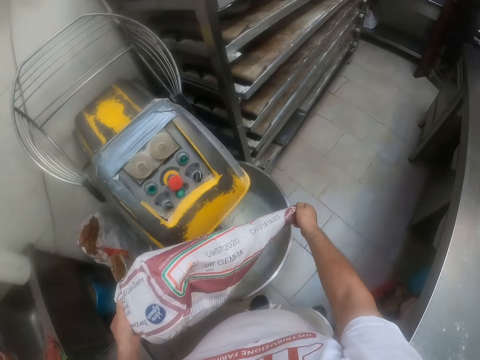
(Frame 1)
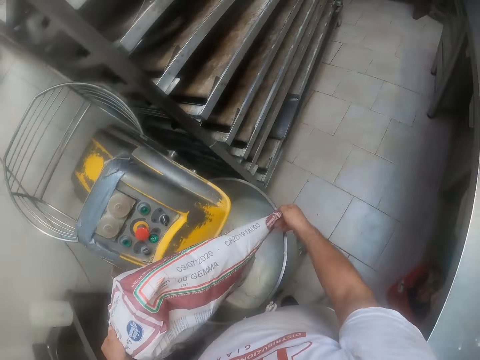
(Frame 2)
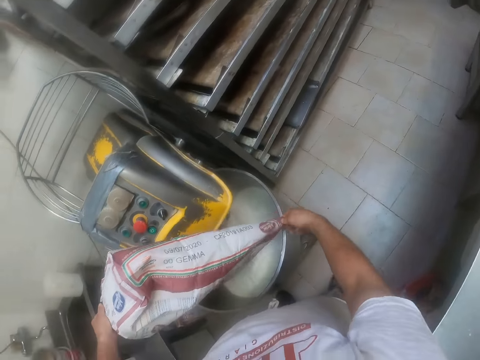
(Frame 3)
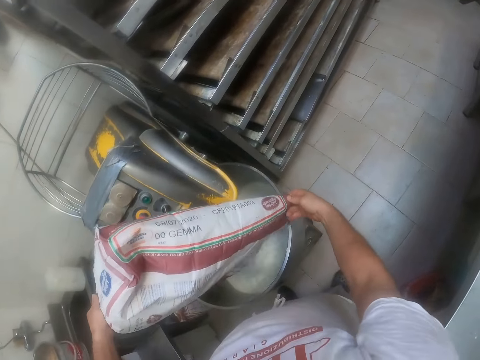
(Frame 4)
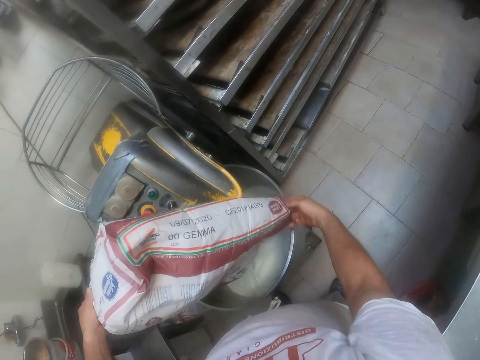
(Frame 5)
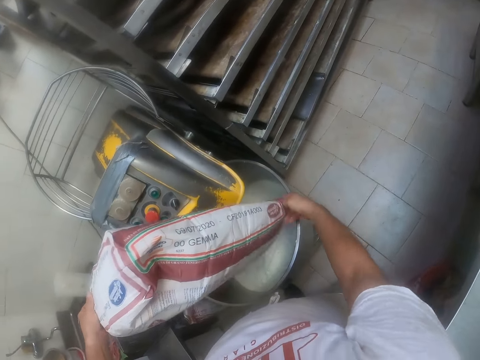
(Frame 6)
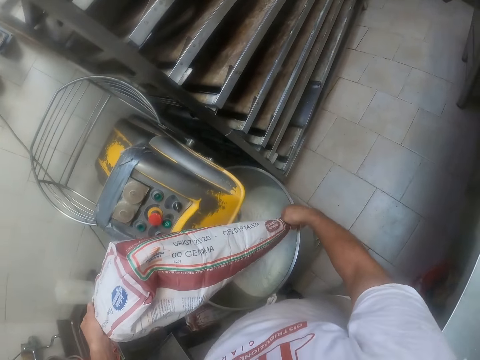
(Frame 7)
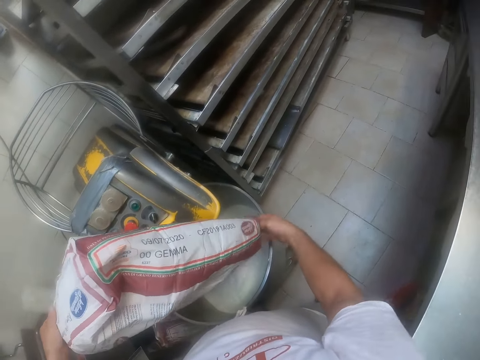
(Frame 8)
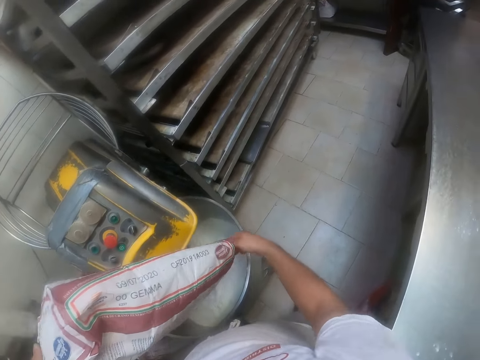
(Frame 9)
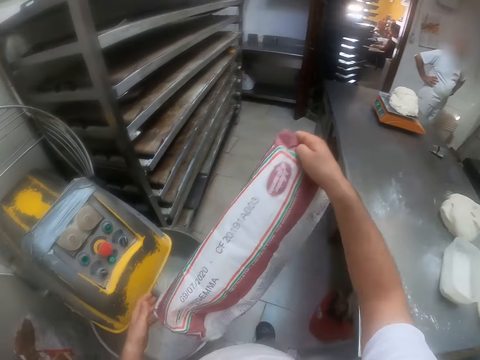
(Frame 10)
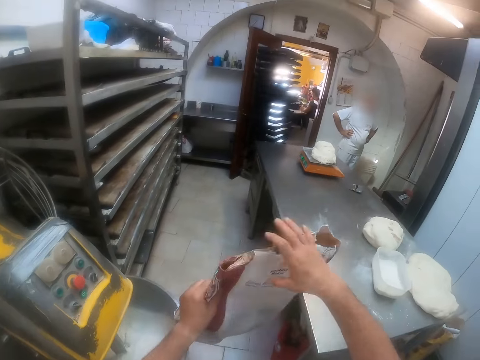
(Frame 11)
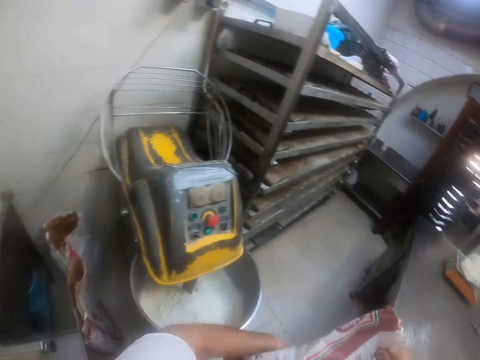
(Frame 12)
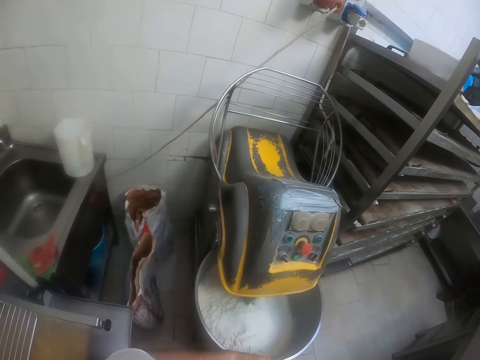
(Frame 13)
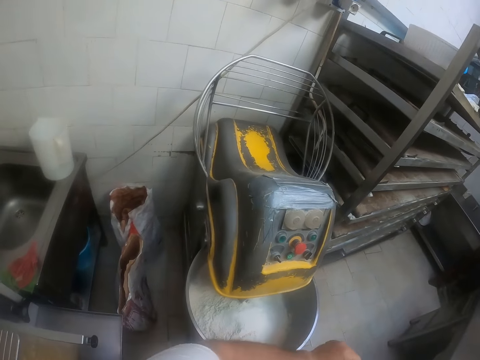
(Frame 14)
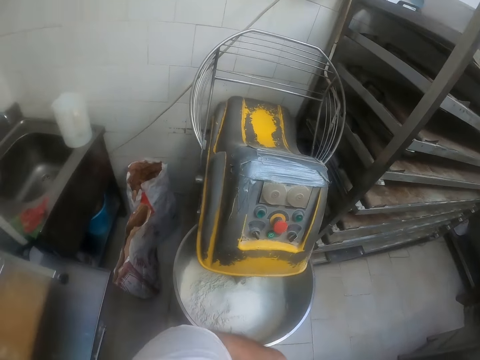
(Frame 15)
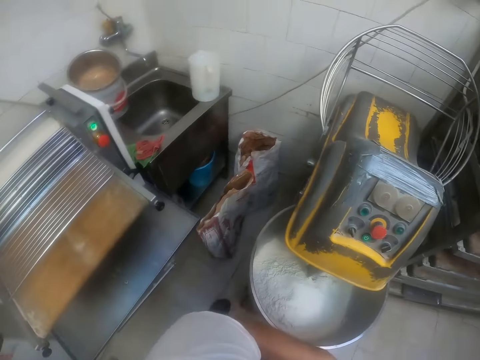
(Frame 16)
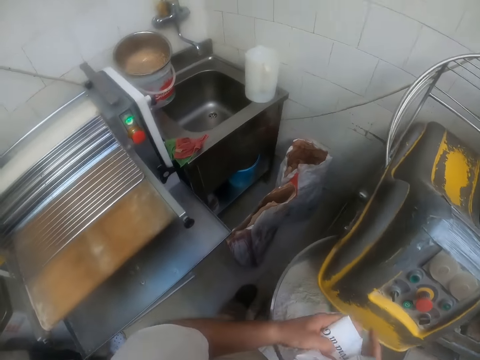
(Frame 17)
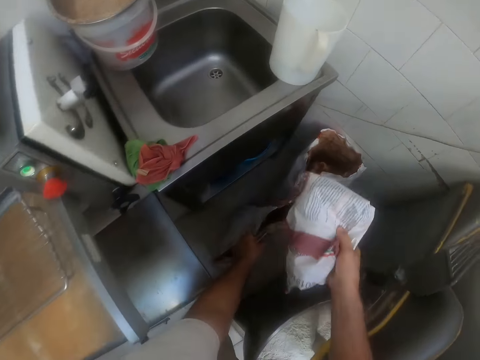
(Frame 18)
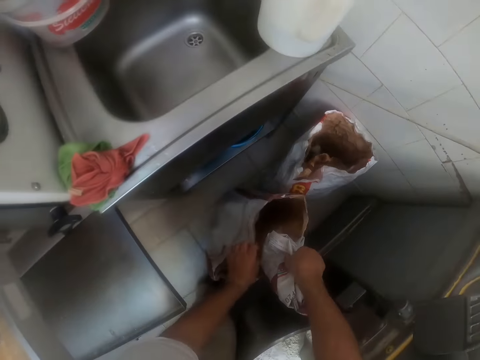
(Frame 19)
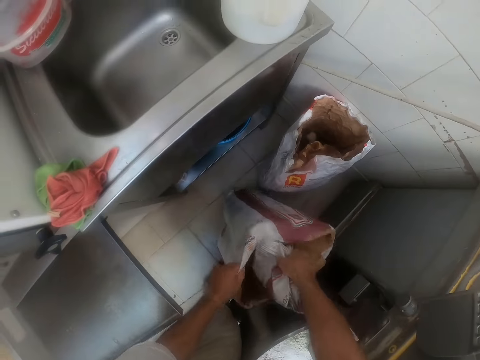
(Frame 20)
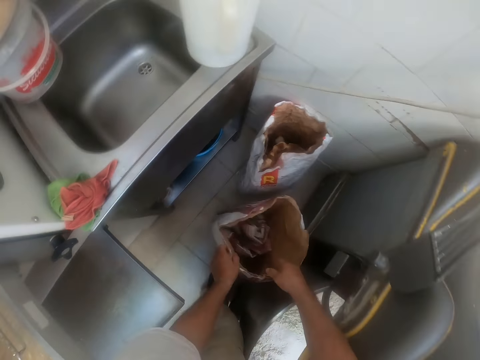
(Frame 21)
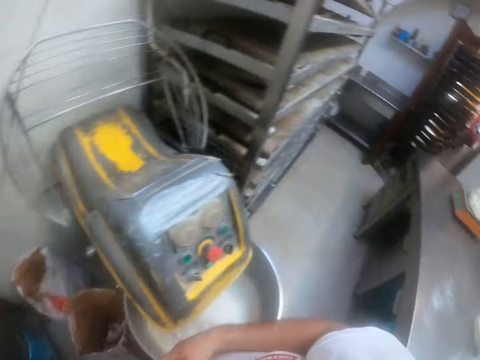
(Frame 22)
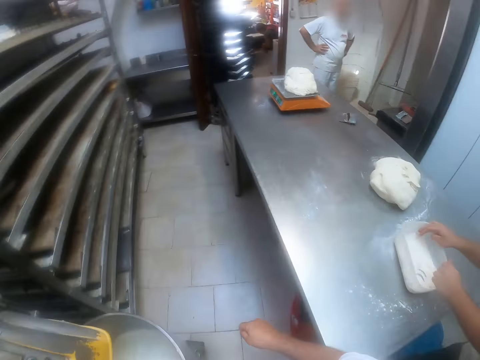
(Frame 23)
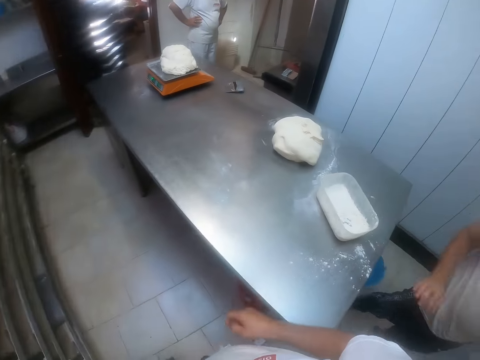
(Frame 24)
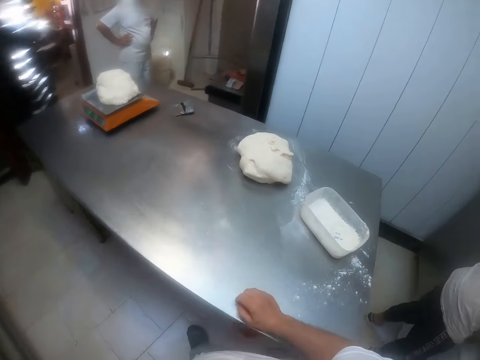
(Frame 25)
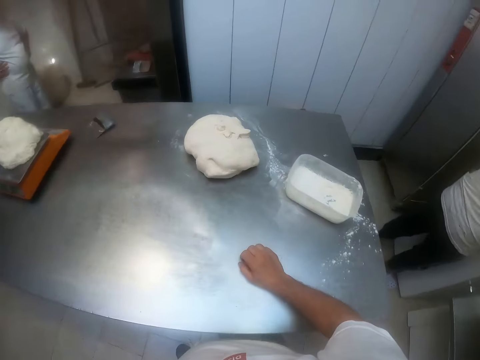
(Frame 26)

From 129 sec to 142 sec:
The camera wearer pours some flour in the sack into the dough mixer with both hands. He folds the paper sack with both hands. He puts the paper sack inside the paper sack on the floor with his right hand.

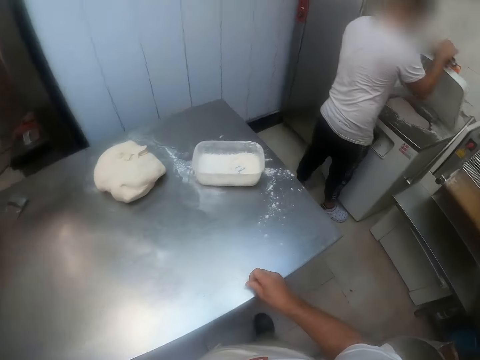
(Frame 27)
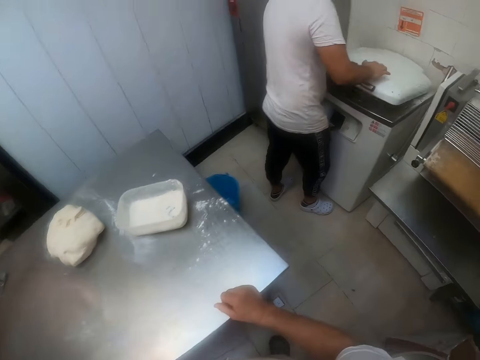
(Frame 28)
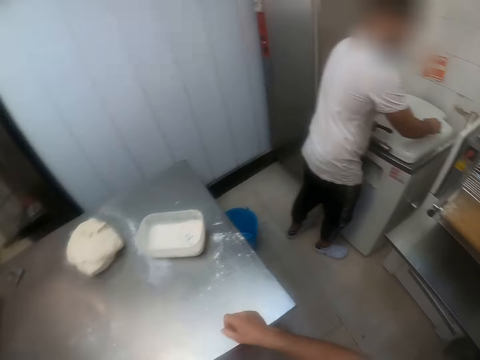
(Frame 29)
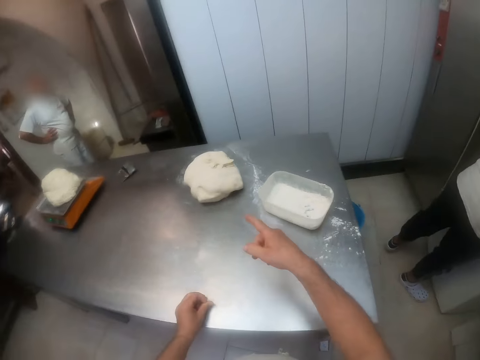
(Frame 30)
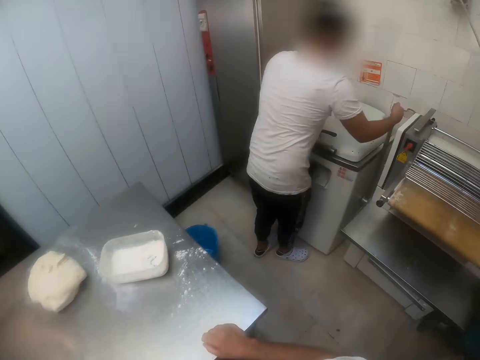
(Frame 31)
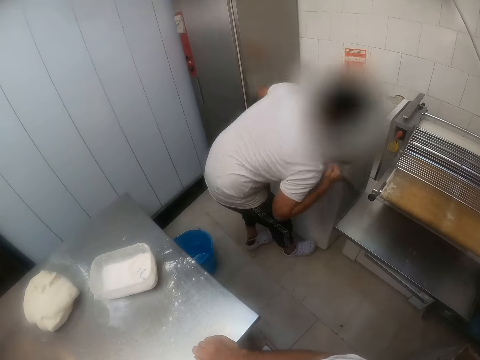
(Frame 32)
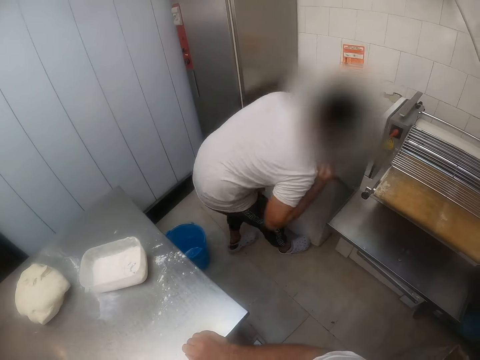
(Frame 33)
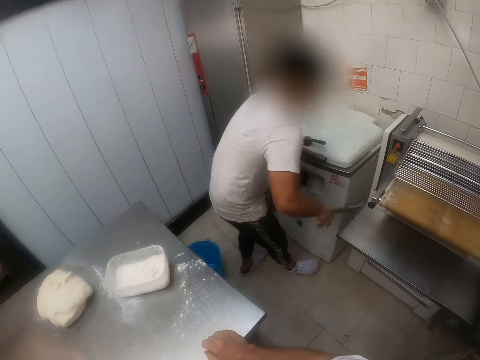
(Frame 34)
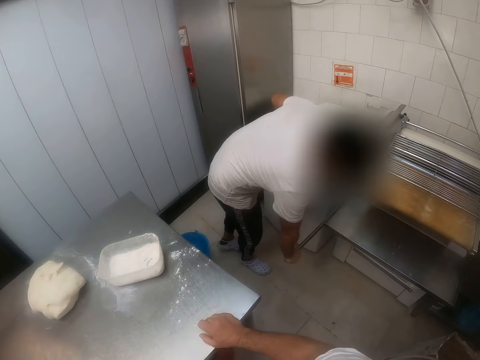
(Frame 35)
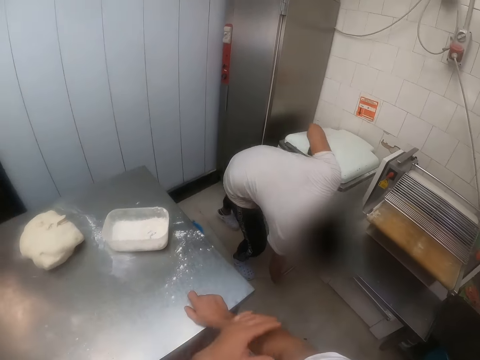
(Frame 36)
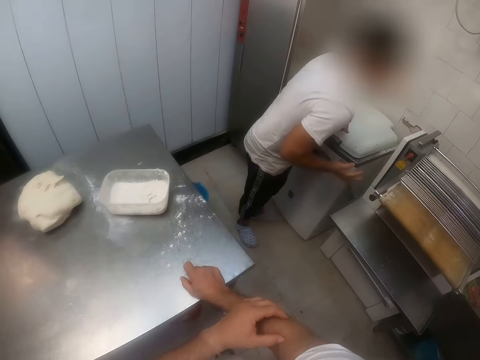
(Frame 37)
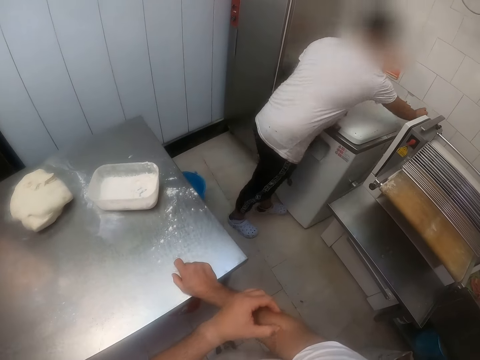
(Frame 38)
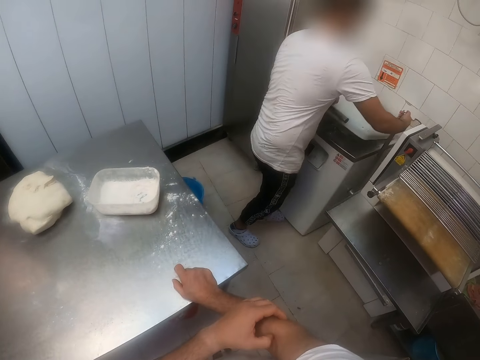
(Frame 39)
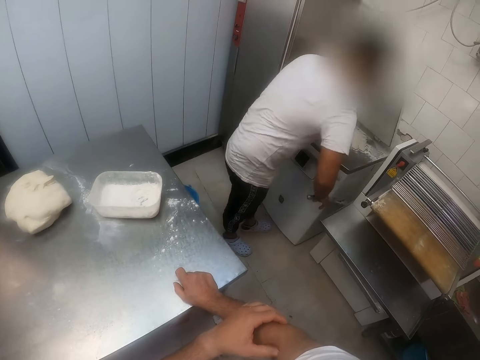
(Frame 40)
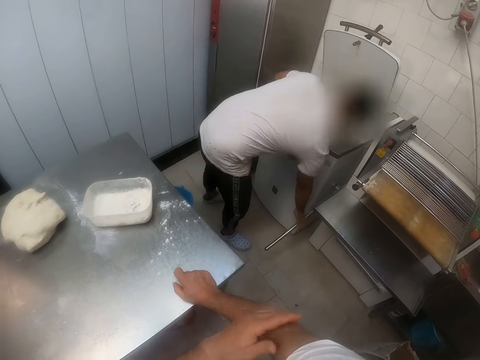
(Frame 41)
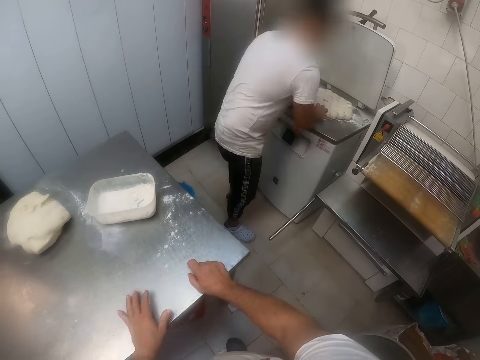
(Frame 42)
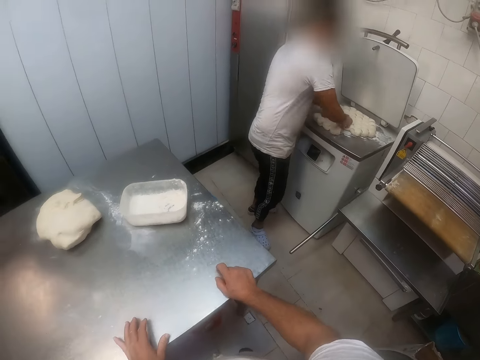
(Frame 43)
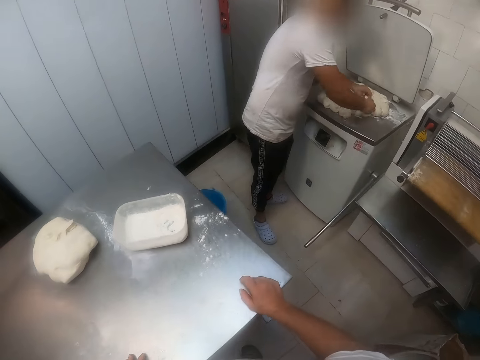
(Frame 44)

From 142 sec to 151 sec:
The man closes the dough cutter with both hands. The man pulls a lever with his right hand. The man opens the dough cutter with his left hand. The man takes some dough from the dough cutter with both hands.

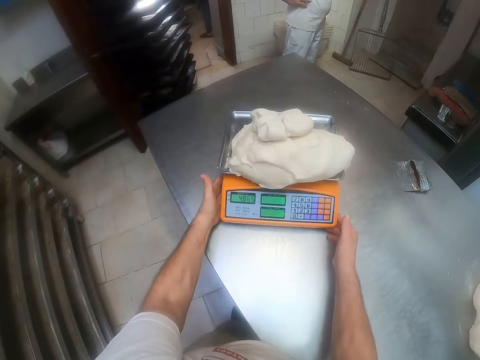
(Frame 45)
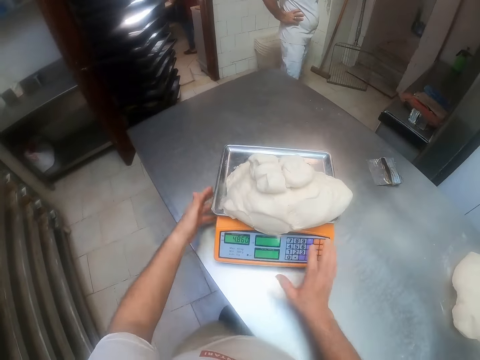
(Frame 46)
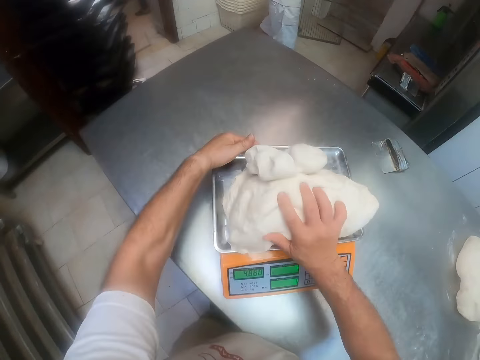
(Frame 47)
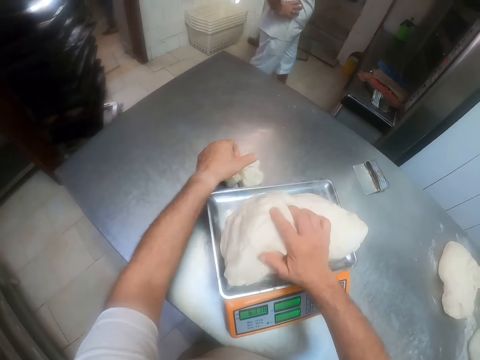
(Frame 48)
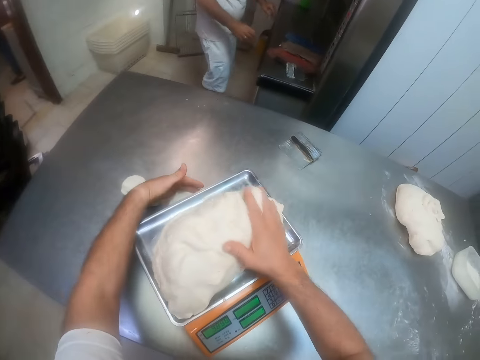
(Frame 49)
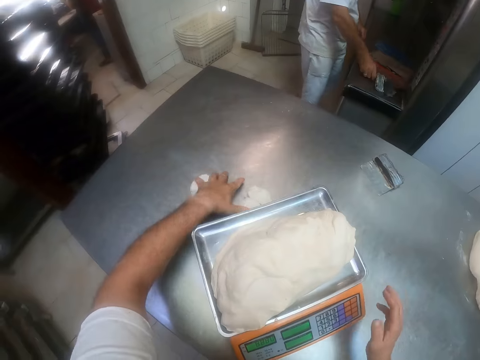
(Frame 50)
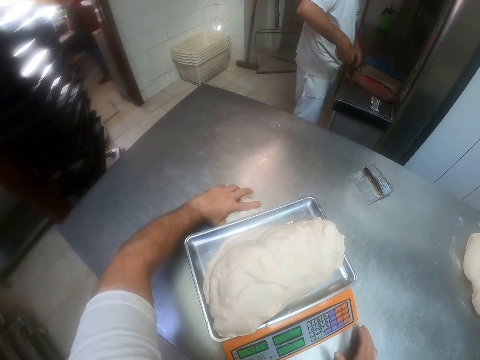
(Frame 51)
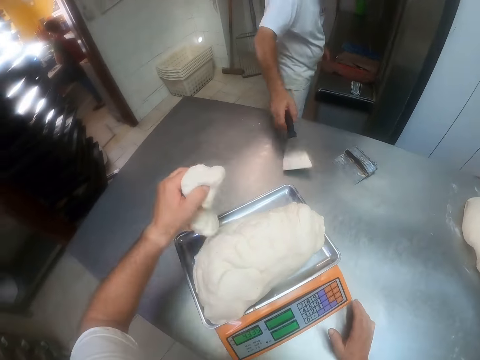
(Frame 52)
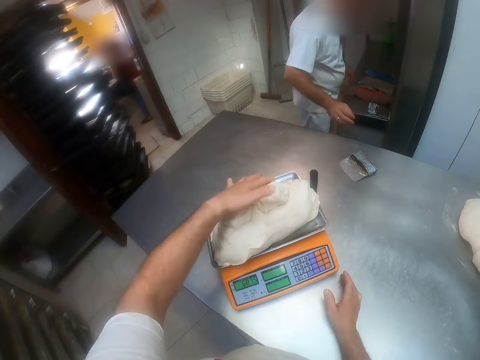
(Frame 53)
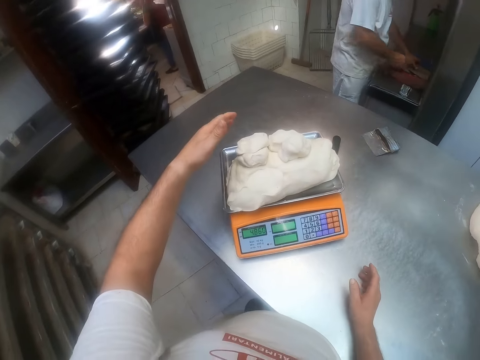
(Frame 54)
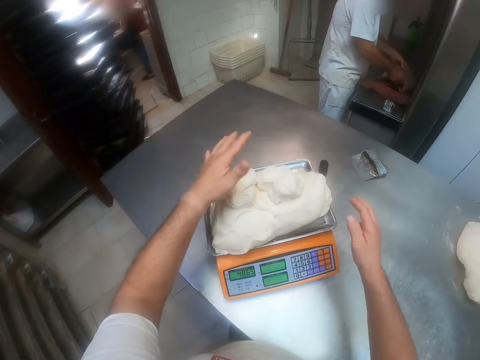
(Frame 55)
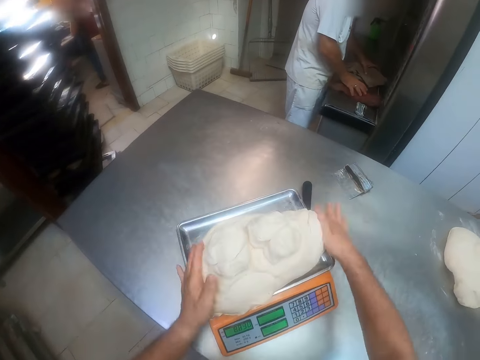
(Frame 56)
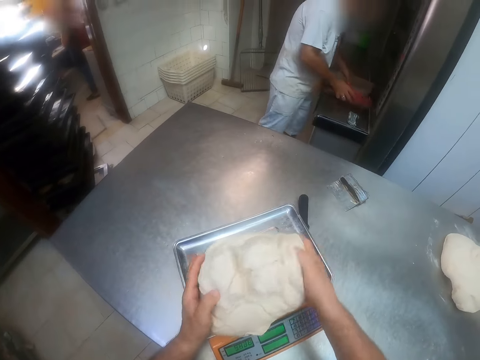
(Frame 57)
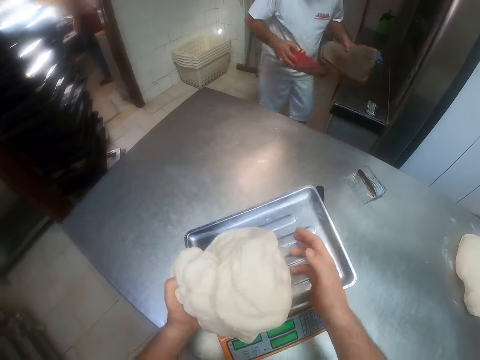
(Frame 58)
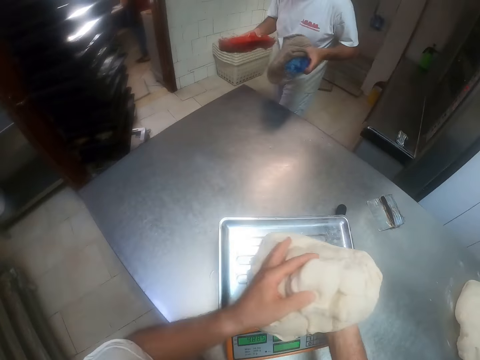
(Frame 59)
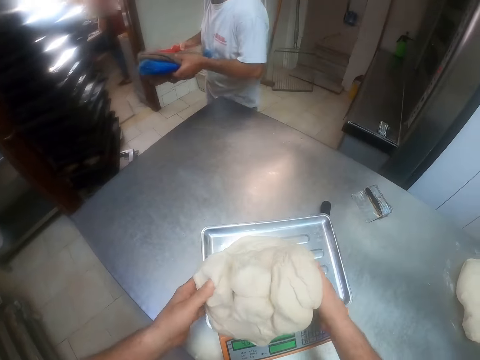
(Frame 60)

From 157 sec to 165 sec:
The camera wearer turns the dough on the dough scale with his right hand. The man takes a scraper knife from a table with his right hand. The camera wearer takes the dough on the table with his left hand. The man drops the scraper knife on the table with his right hand. The camera wearer puts the dough in his left hand on the dough on the dough scale. He takes some cloths from the table with both hands. He carries the dough from the dough scale with both hands.
